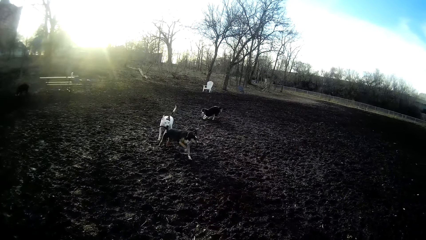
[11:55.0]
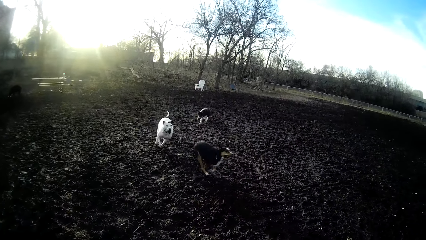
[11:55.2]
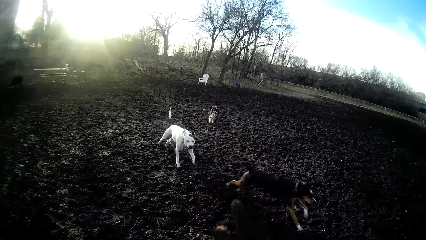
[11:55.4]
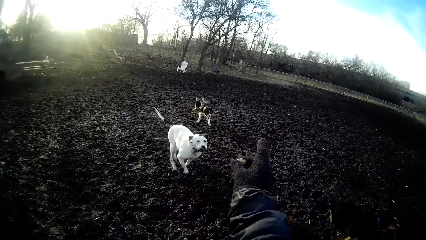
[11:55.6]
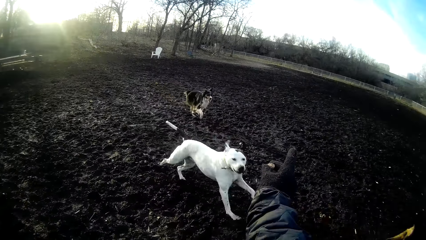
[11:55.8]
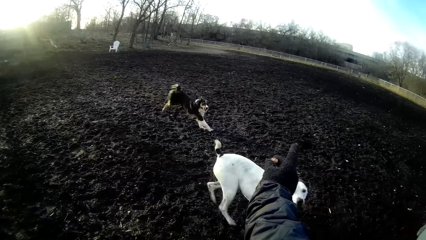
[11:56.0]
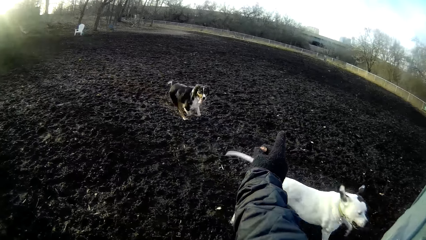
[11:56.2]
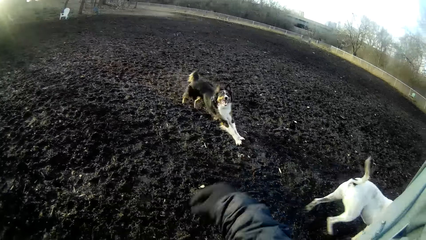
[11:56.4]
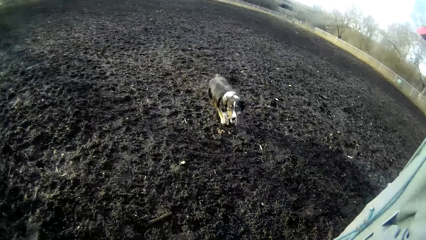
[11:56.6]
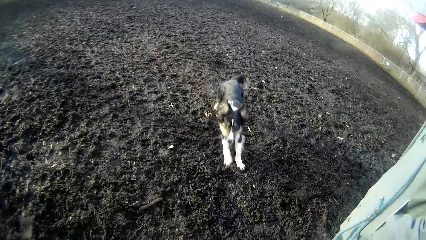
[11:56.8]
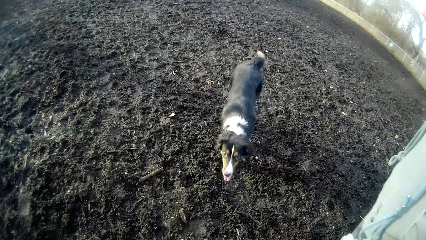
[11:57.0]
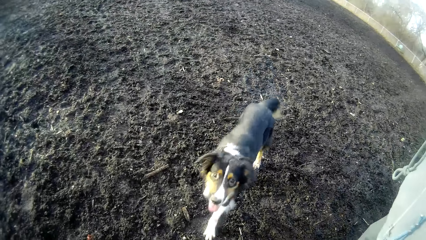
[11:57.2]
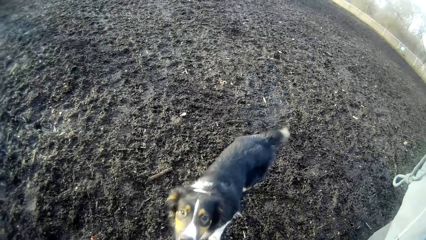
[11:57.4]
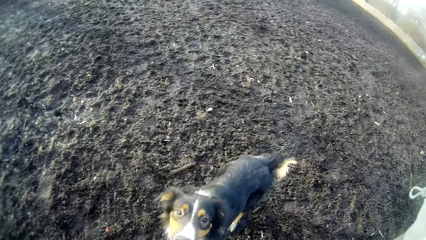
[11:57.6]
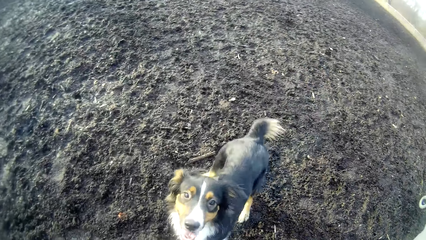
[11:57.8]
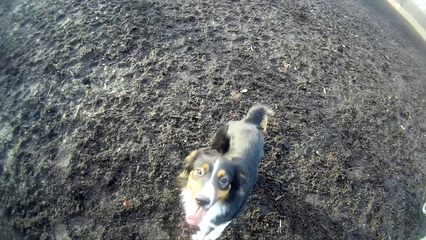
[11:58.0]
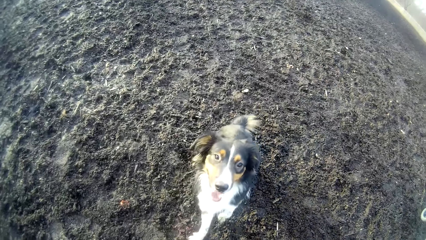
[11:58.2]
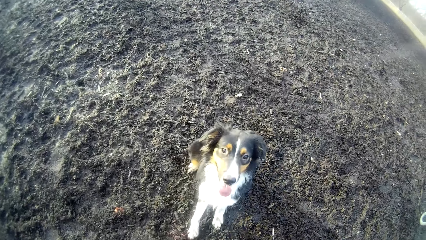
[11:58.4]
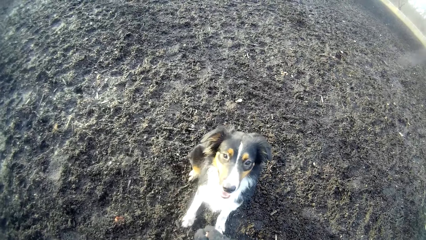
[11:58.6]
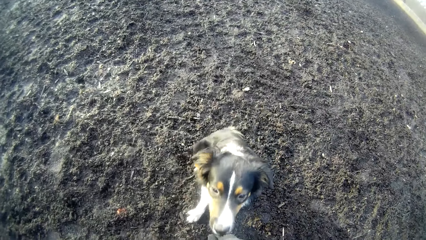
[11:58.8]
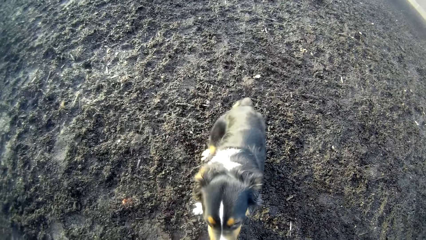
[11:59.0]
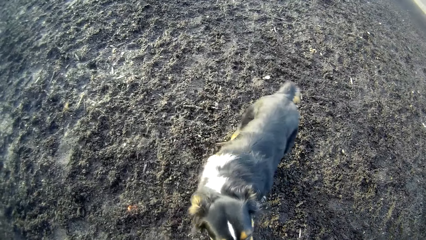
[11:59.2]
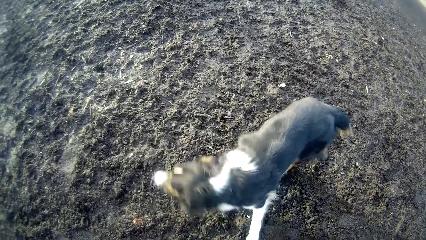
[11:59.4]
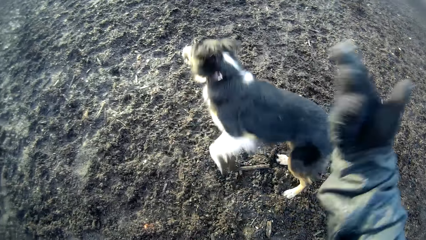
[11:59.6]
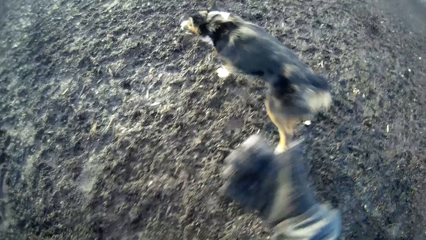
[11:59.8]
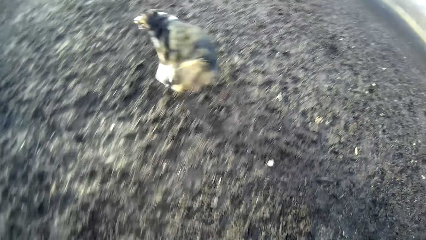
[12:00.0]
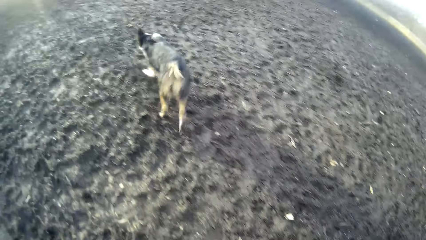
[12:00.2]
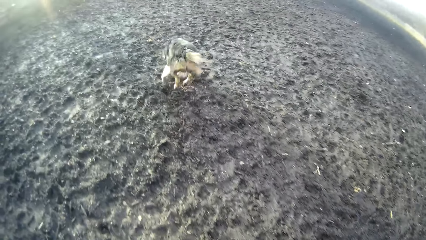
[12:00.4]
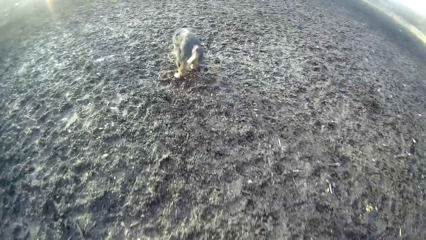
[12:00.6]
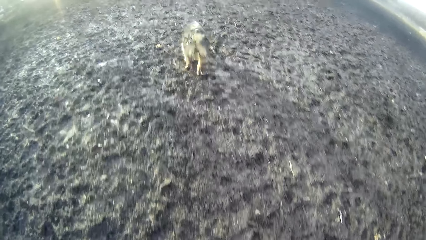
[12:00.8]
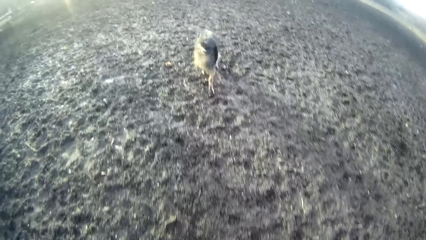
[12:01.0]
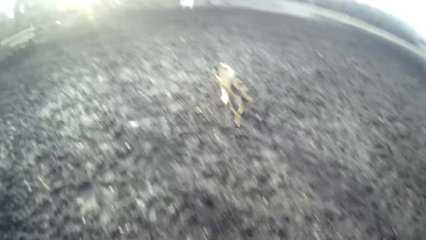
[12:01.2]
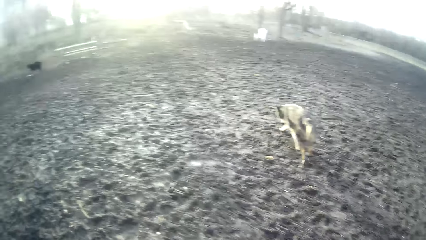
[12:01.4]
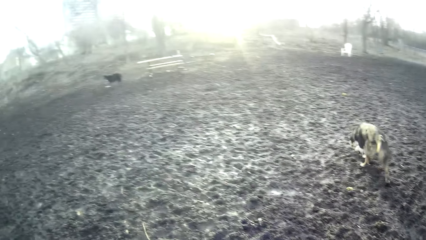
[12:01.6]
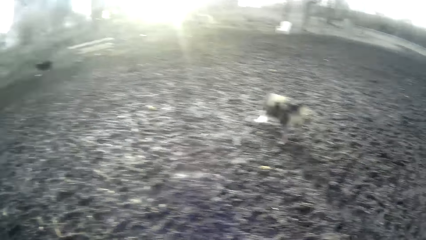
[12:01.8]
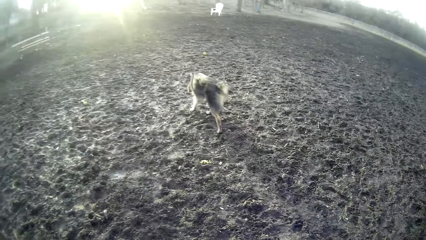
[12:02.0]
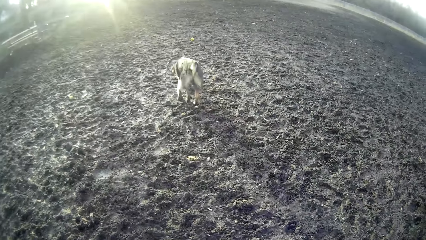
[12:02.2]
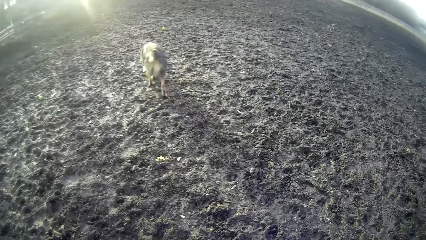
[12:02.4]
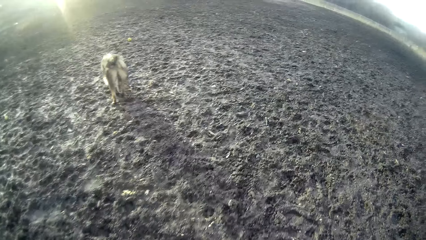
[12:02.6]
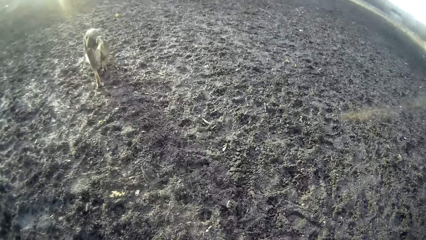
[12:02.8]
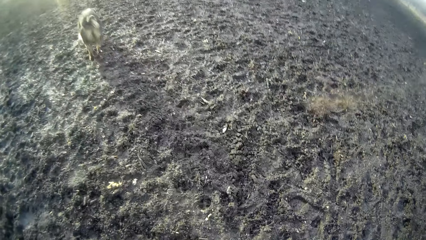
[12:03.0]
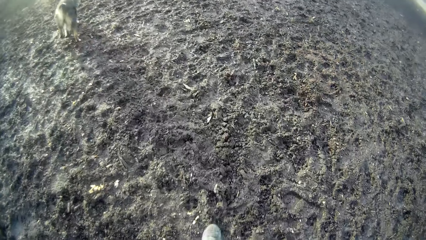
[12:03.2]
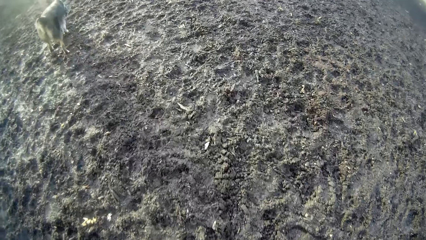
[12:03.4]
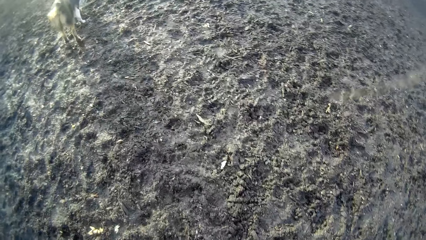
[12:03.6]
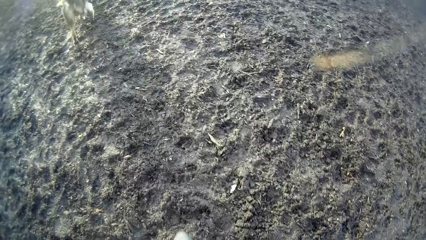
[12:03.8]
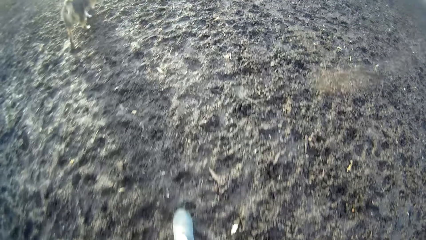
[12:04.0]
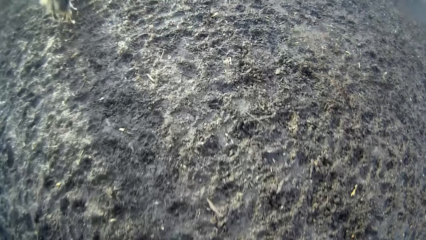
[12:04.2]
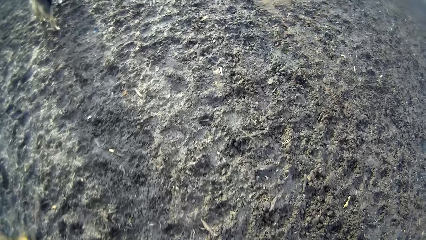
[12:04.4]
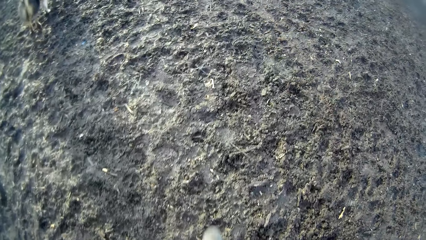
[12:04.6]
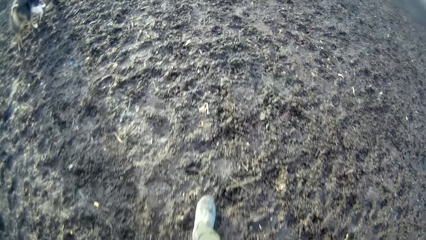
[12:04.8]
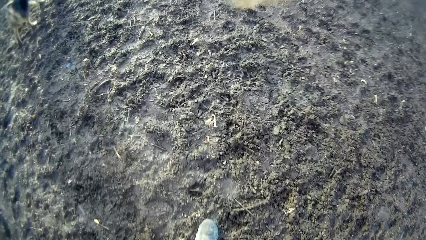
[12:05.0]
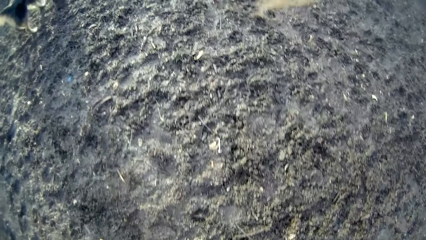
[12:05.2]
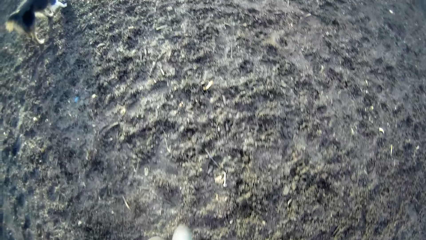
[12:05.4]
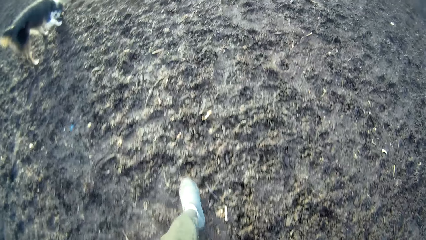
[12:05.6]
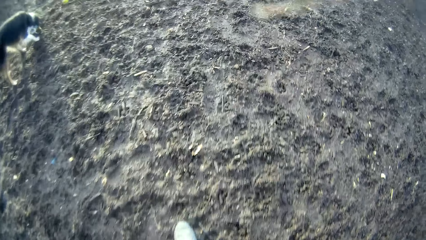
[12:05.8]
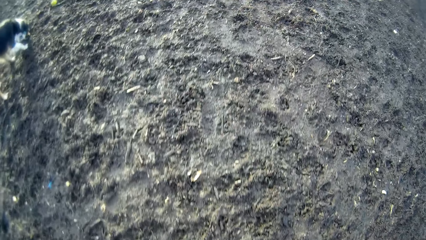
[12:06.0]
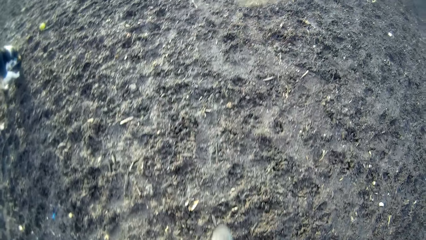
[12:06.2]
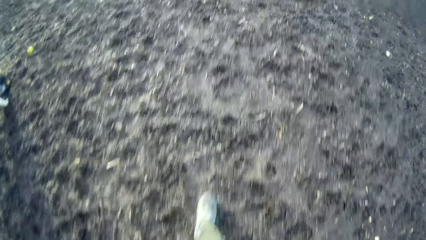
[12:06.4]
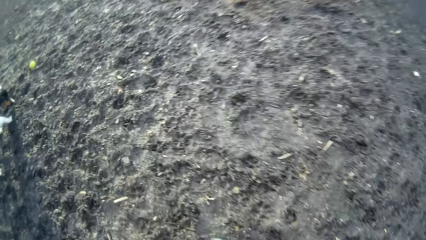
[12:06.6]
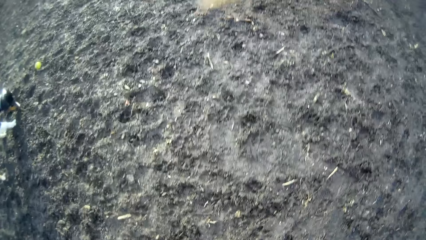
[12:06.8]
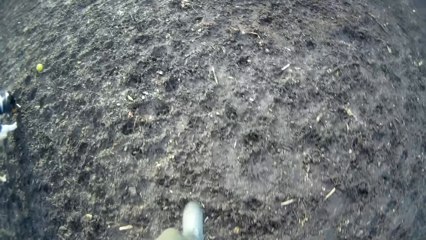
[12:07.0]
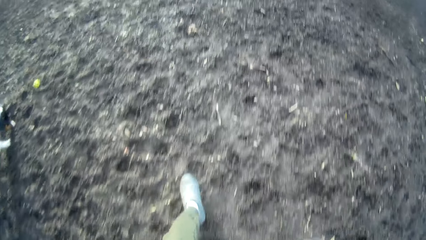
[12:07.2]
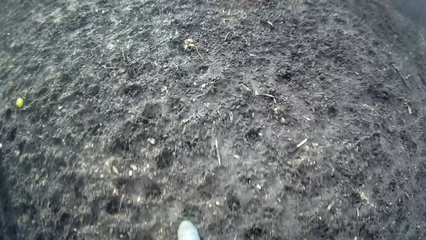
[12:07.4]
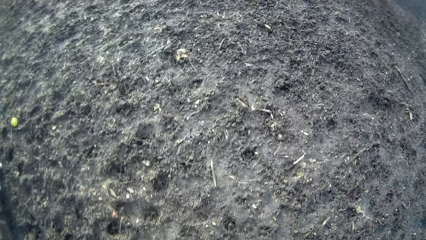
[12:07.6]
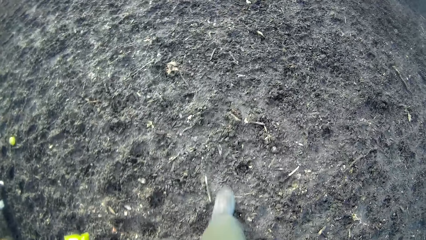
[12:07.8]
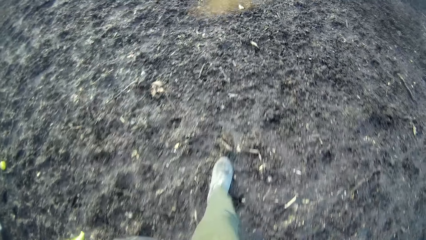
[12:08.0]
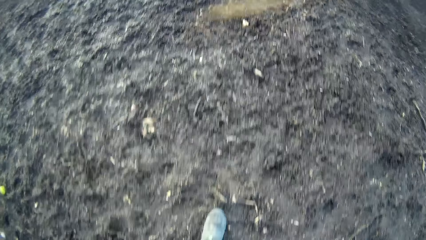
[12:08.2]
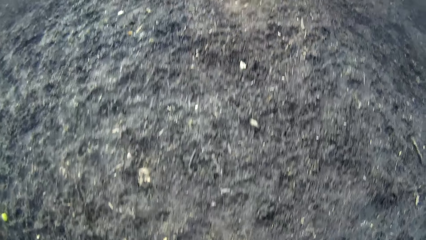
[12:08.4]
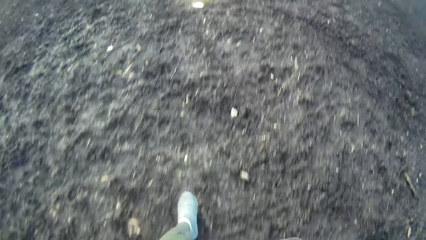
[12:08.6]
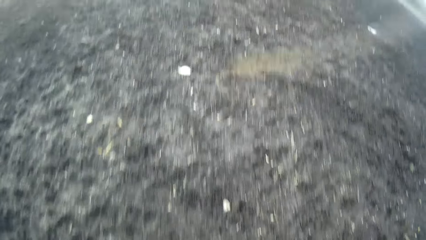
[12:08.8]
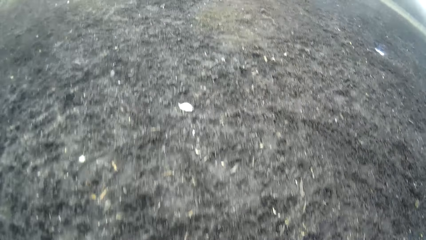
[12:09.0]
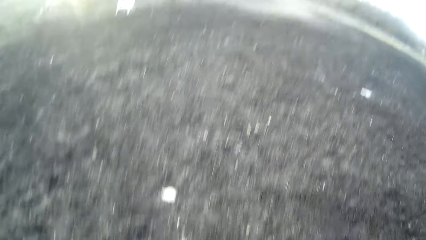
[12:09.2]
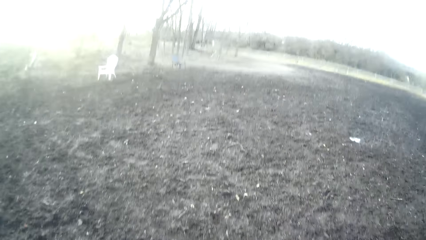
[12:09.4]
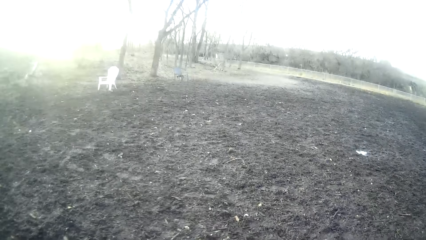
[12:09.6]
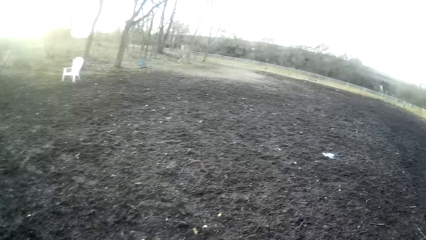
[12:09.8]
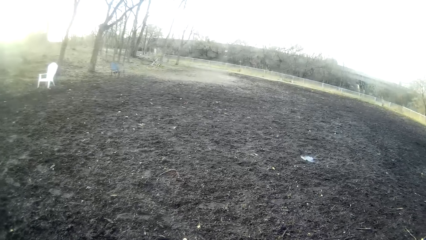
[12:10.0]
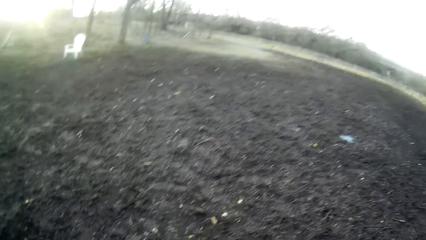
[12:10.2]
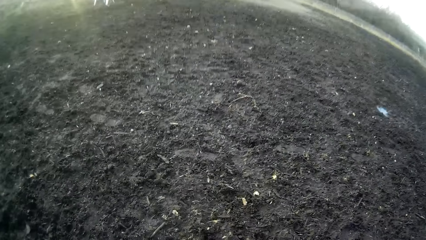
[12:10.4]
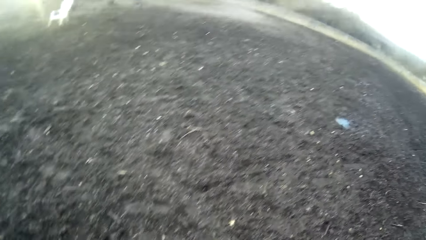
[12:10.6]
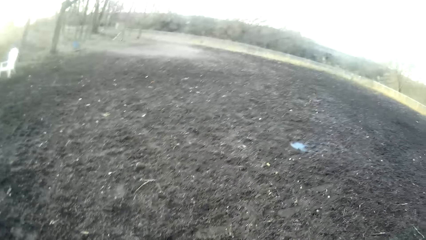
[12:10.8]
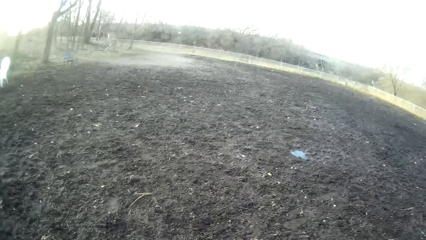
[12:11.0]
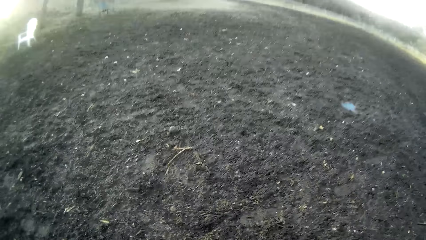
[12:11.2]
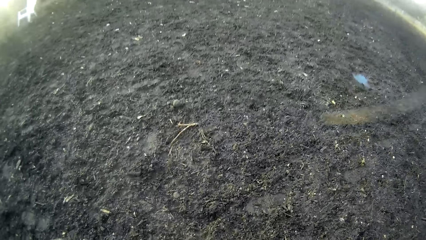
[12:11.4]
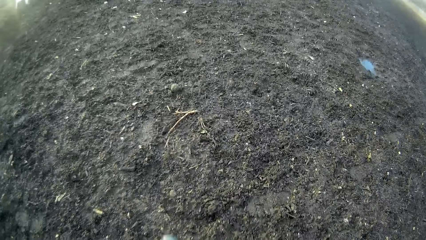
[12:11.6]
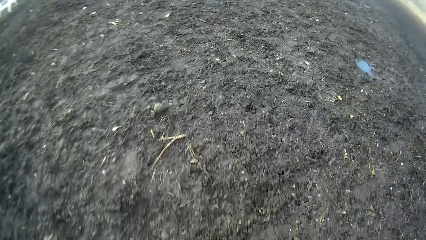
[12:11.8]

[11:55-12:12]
The camera wearer plays with the dog with a stone in his right hand. He looks at the dog. He walks around the field.
